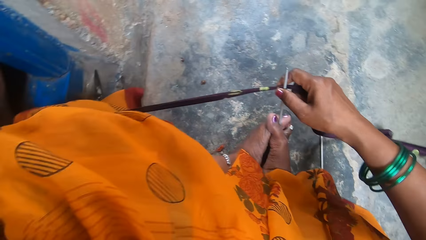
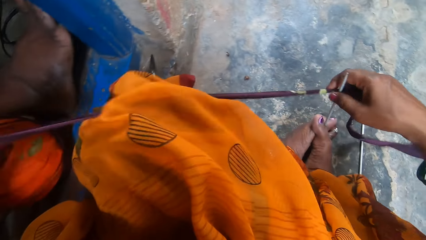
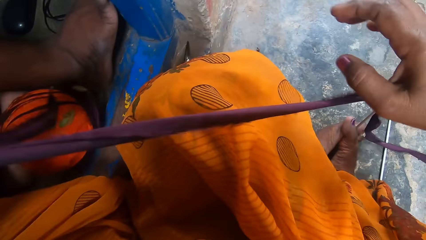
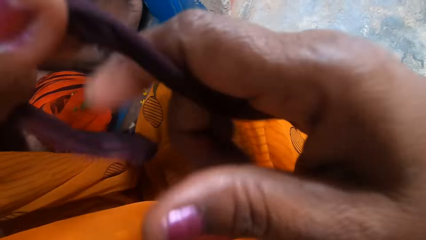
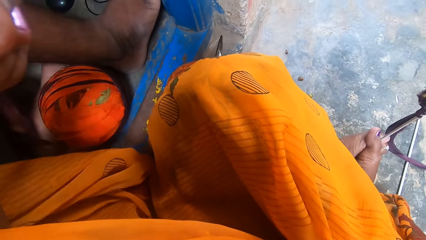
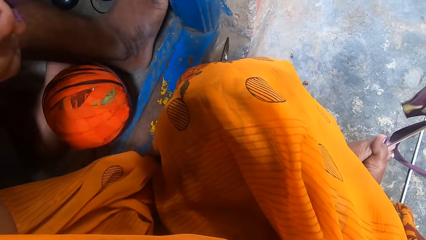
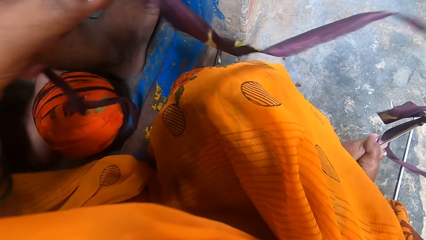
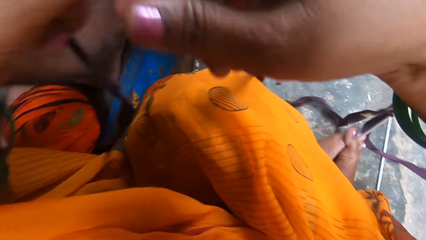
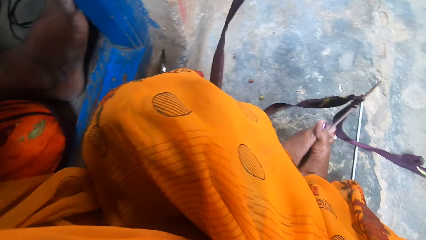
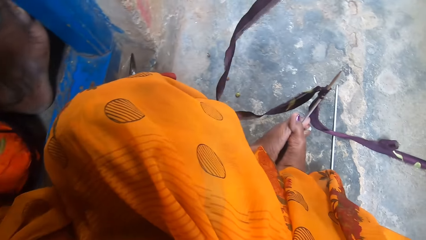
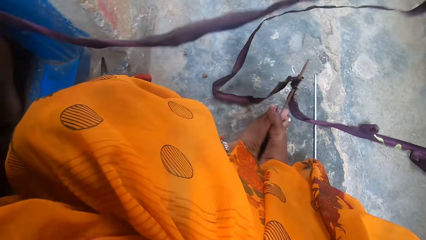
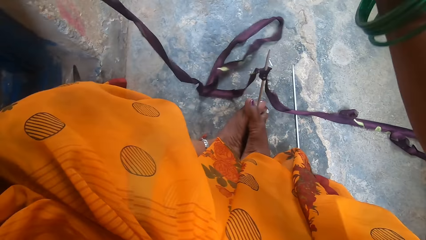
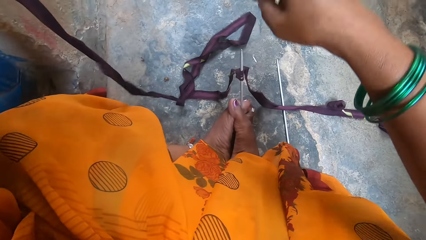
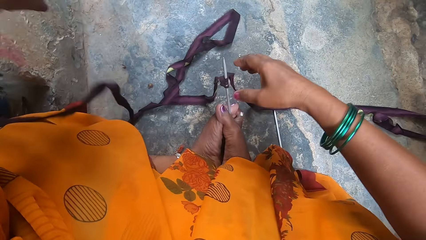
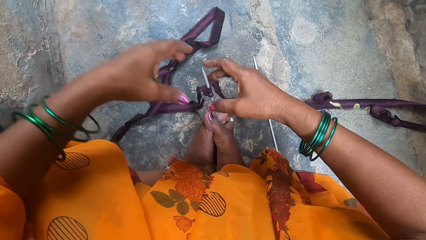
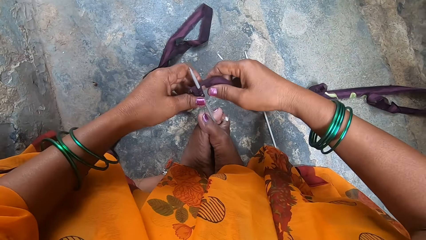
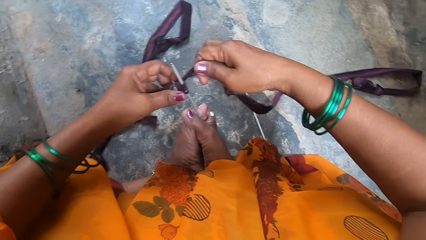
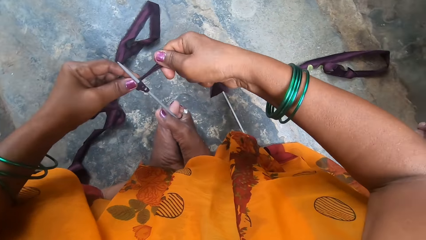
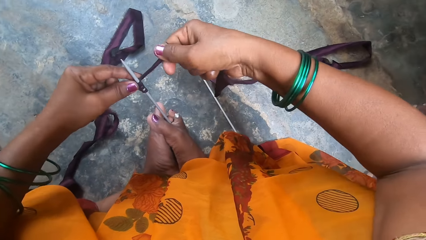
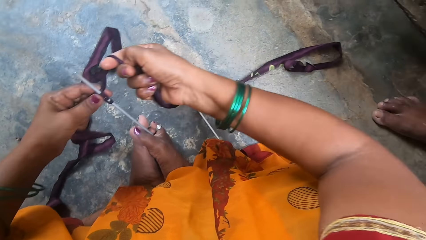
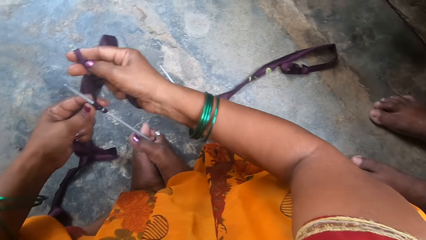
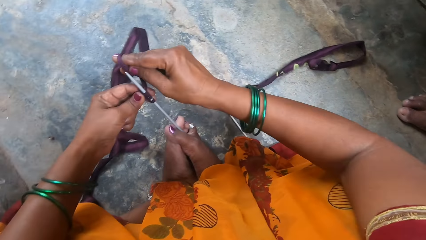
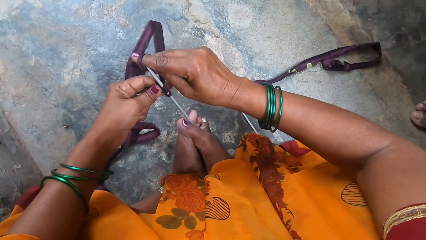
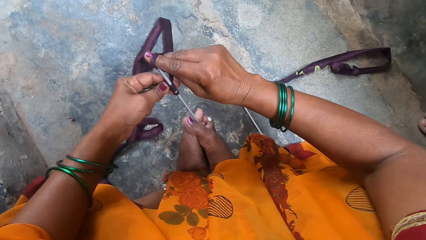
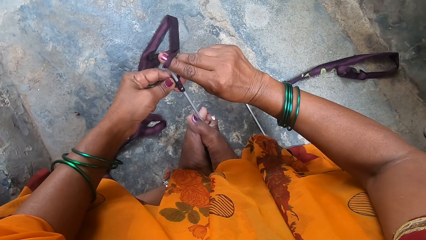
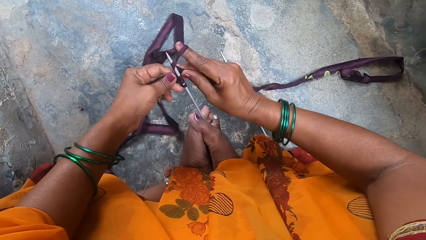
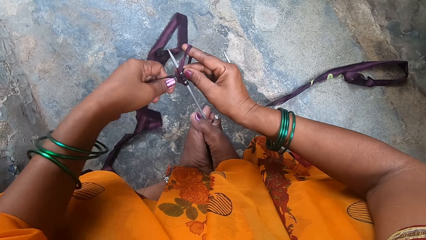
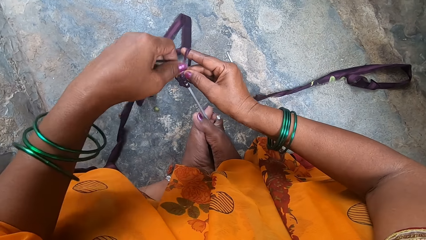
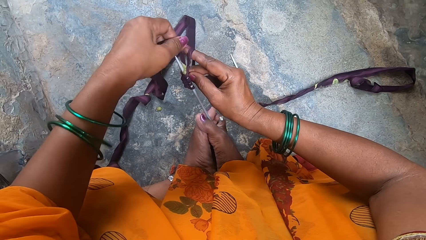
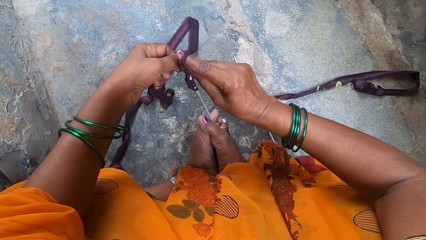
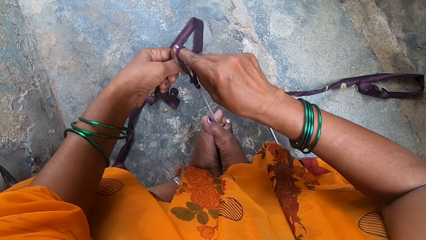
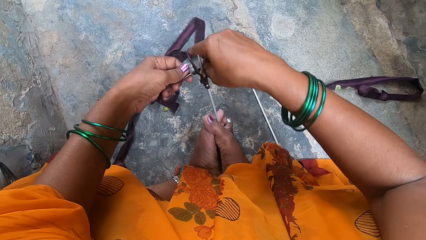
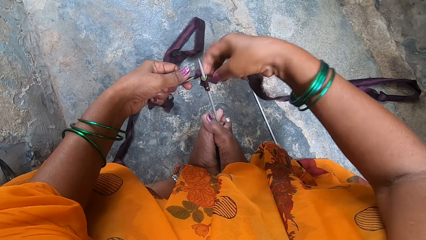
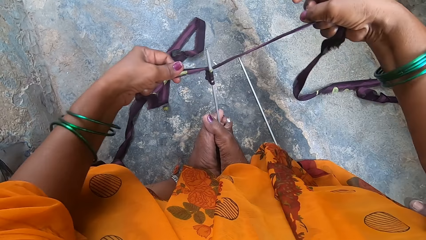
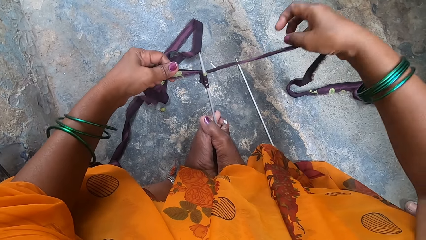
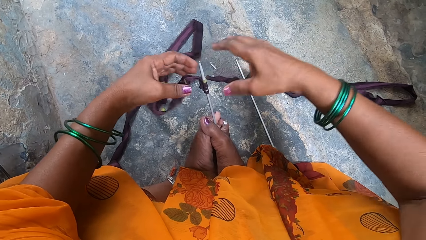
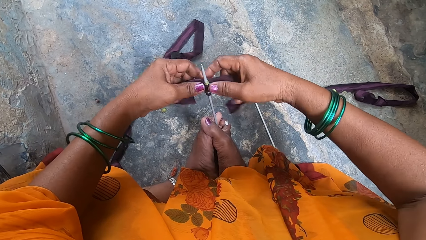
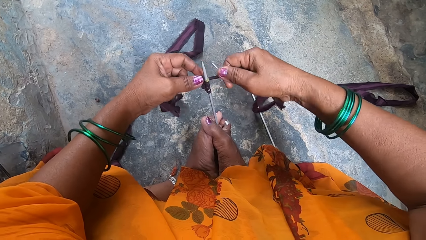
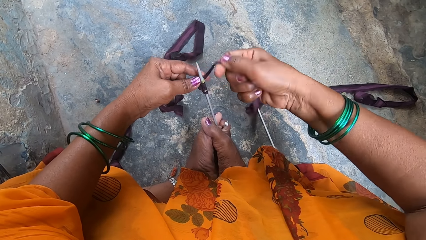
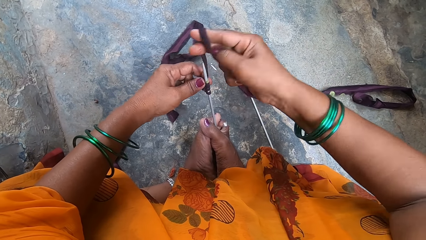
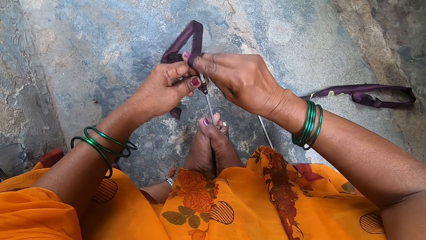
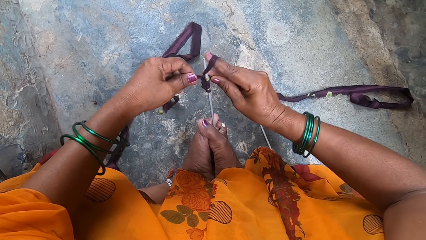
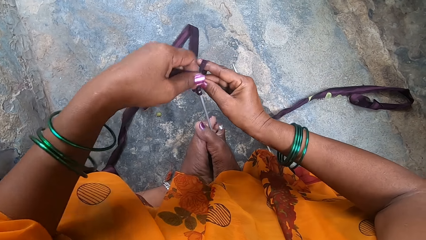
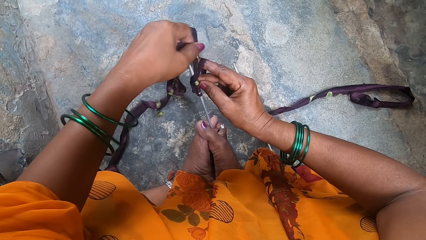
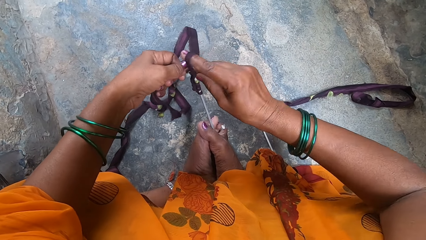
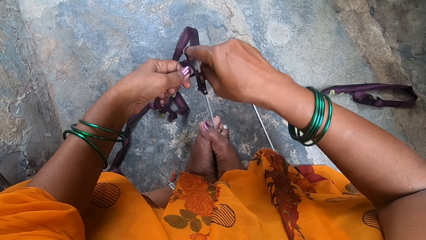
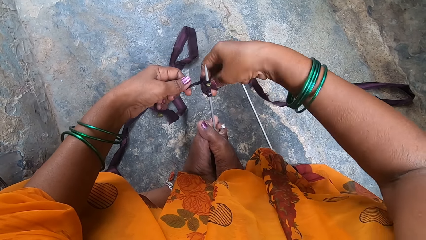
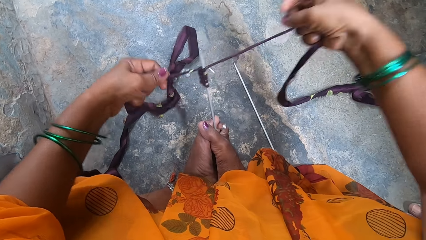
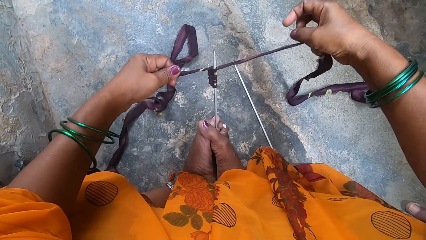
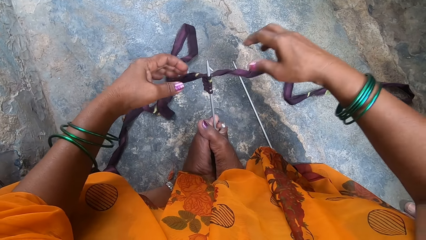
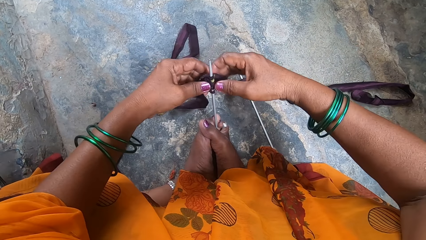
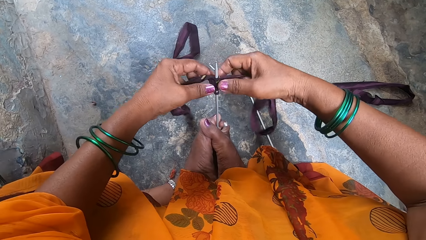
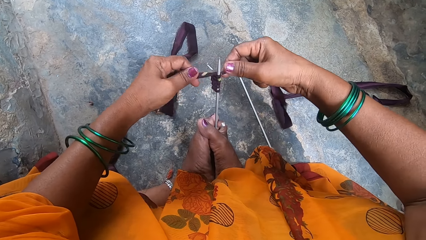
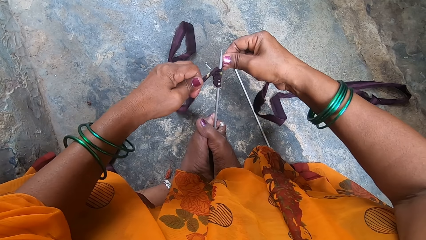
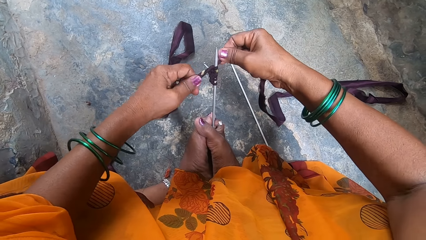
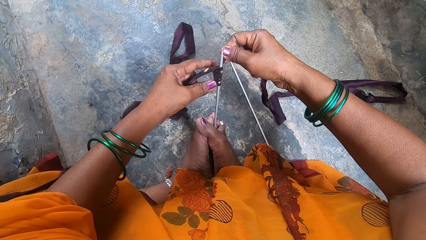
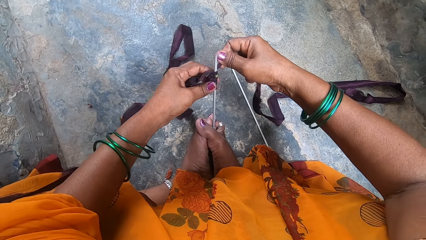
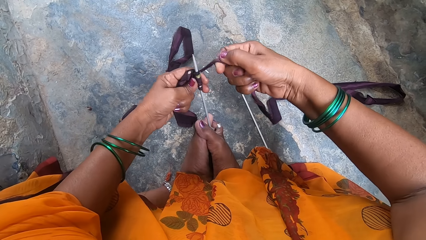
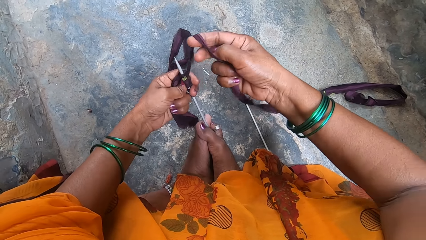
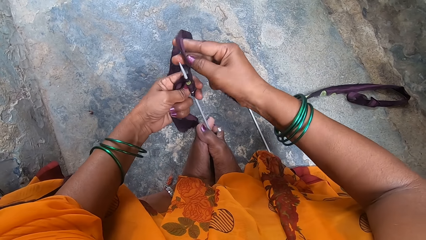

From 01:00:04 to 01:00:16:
The camera wearer pulls cloth strips from the ball. They tie the cloth strip around the knitting pin. They knit a cloth with a knitting needle.

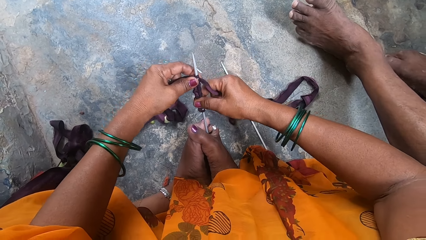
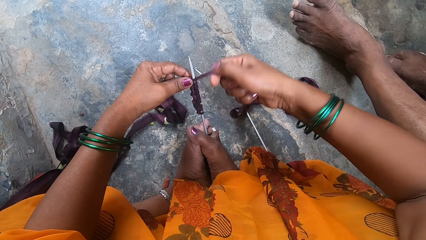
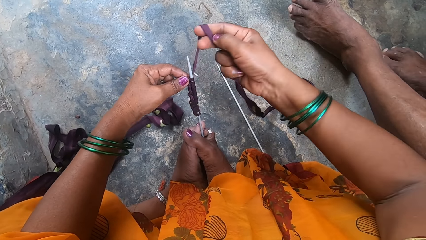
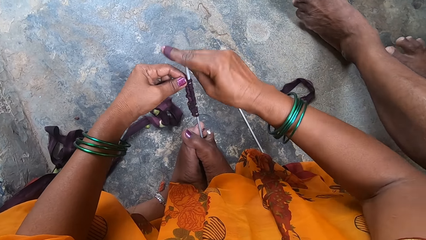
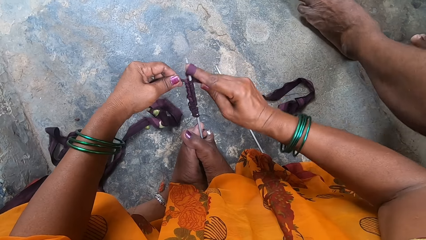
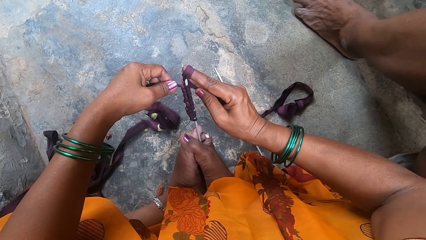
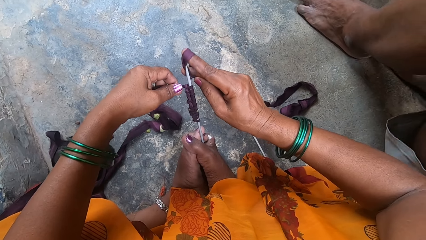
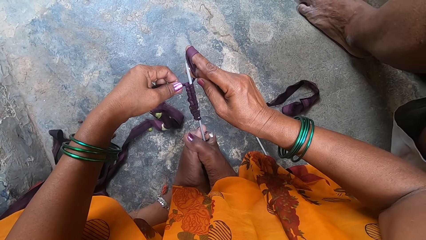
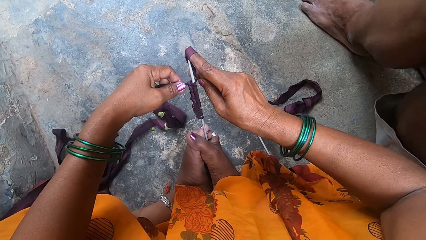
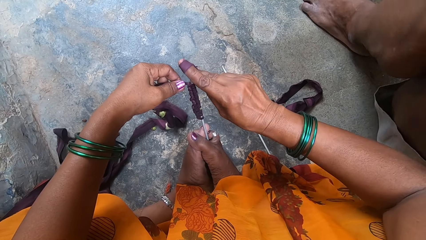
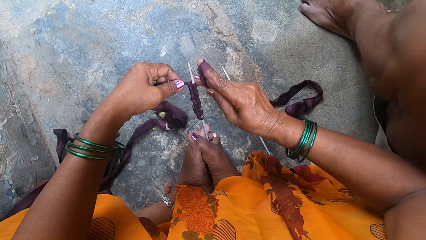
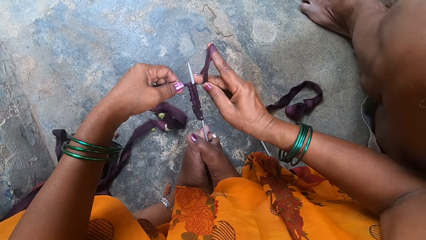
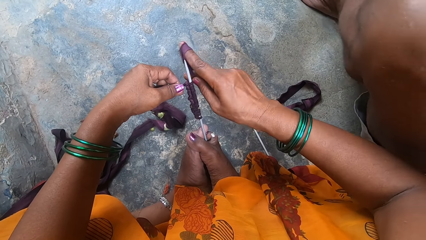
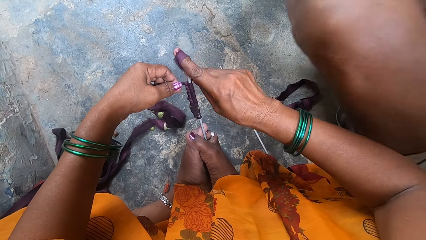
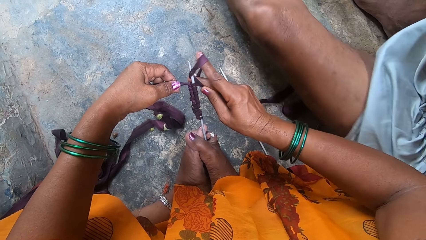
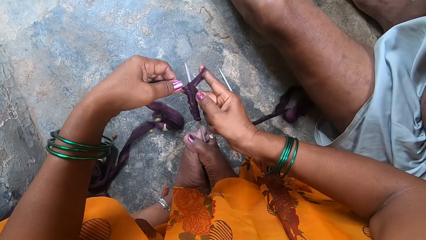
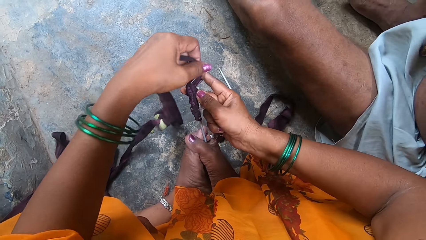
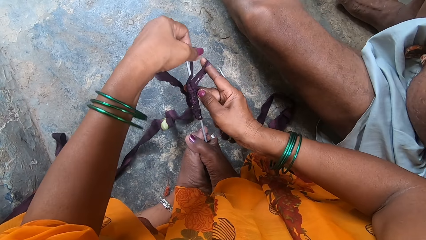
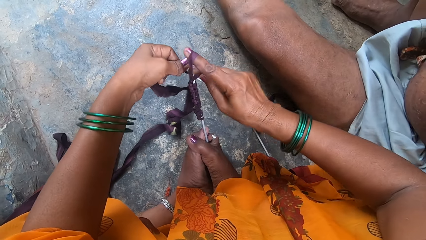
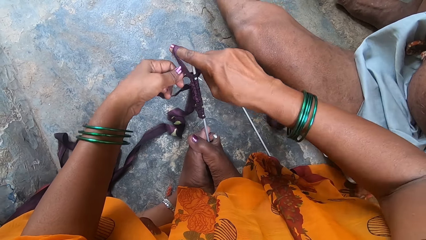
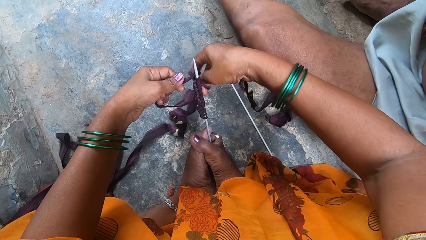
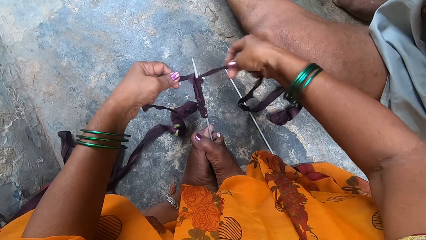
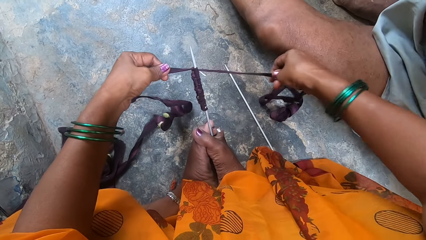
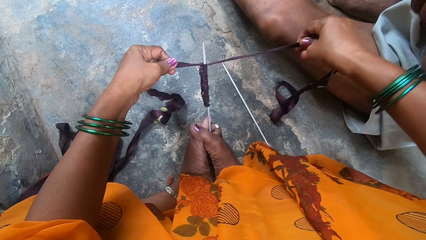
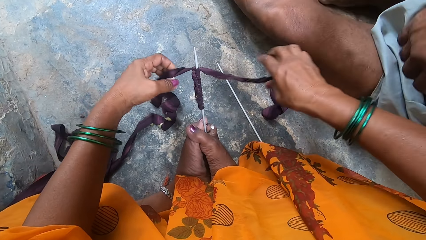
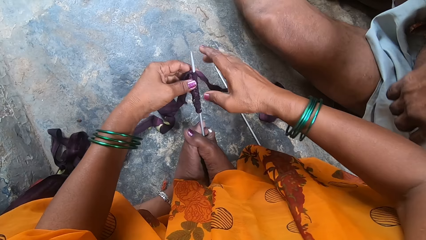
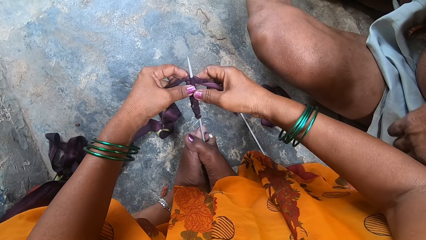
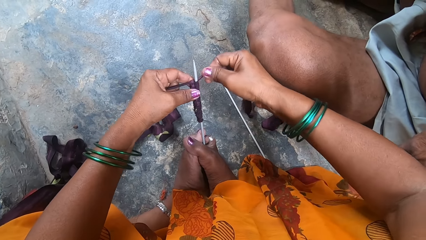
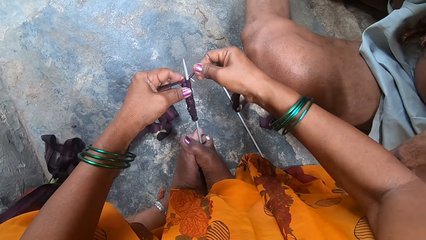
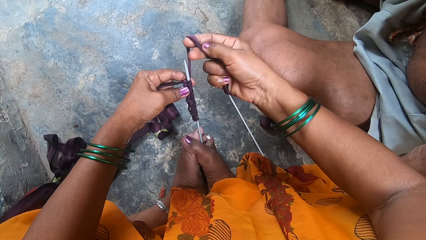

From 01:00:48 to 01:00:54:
A man sits beside the camera wearer.
